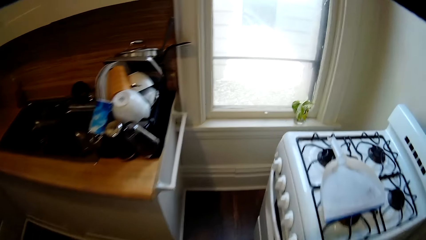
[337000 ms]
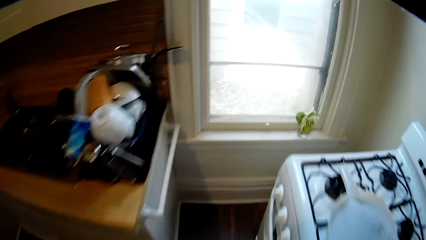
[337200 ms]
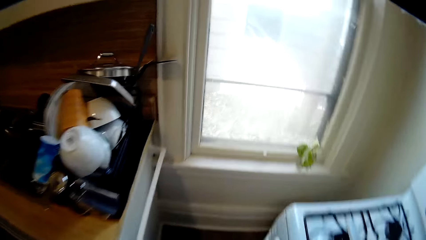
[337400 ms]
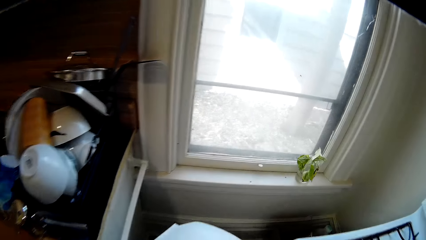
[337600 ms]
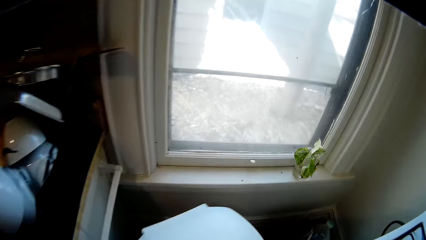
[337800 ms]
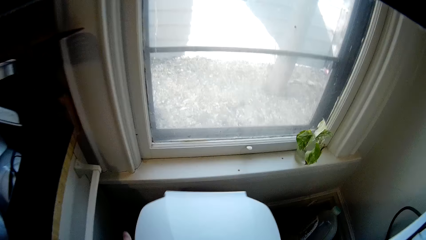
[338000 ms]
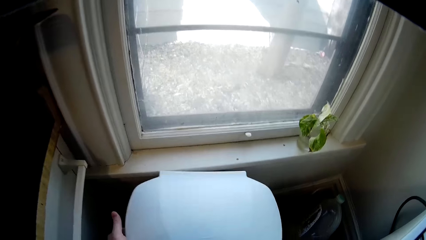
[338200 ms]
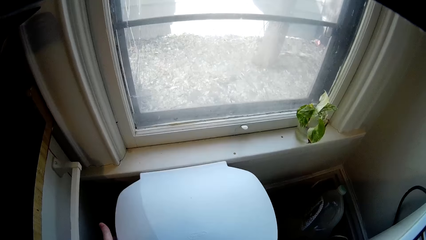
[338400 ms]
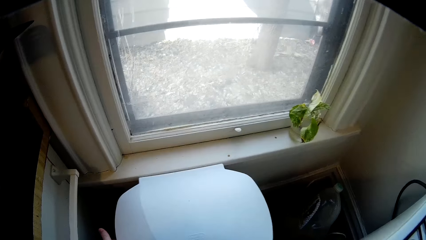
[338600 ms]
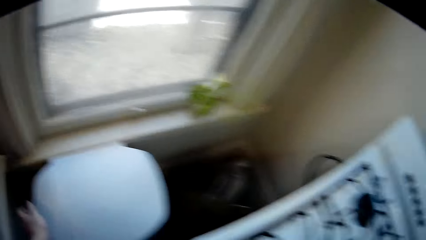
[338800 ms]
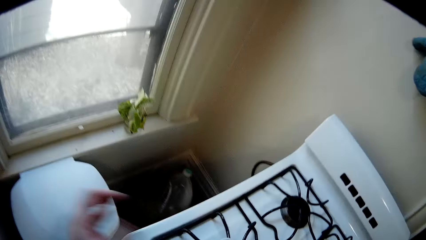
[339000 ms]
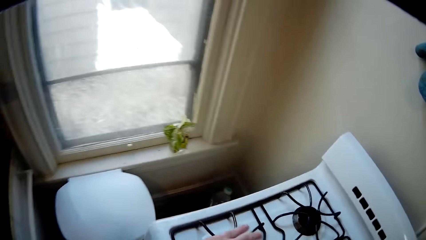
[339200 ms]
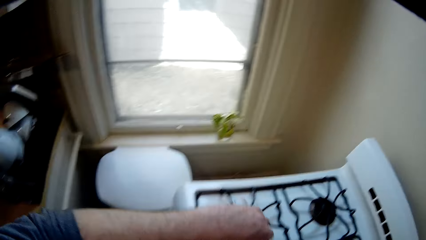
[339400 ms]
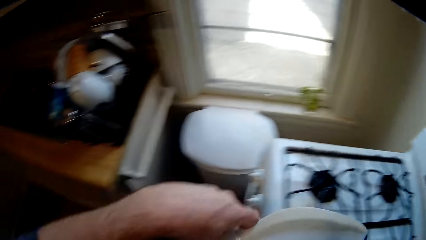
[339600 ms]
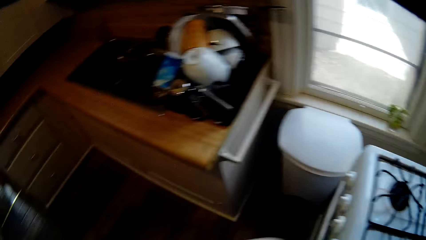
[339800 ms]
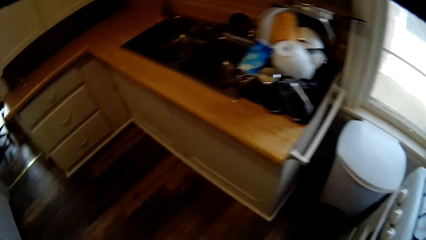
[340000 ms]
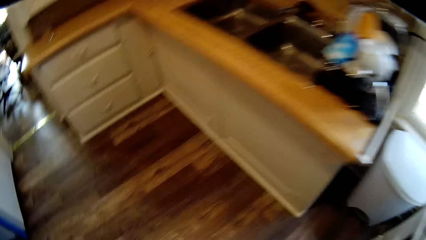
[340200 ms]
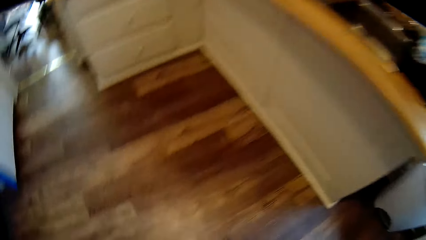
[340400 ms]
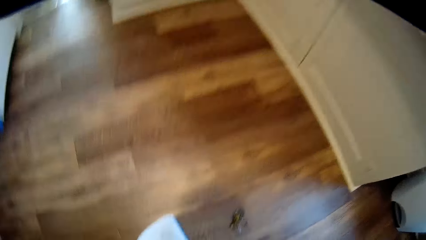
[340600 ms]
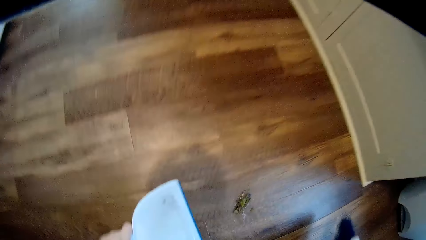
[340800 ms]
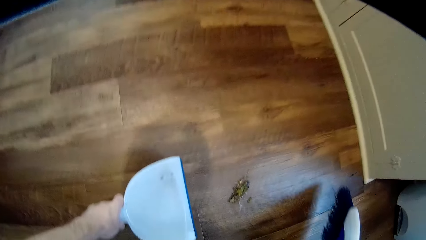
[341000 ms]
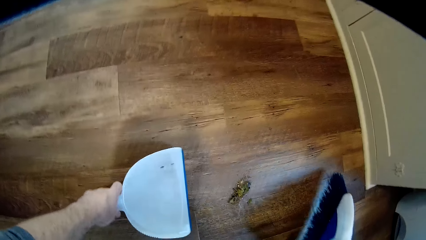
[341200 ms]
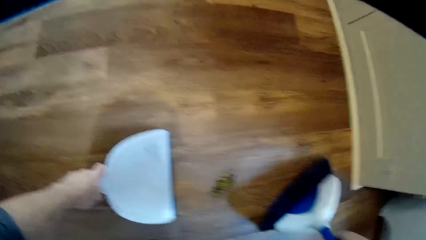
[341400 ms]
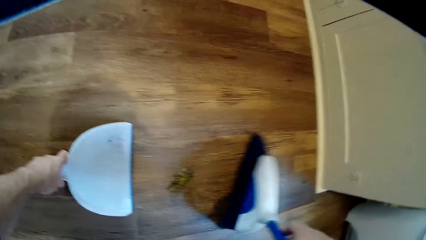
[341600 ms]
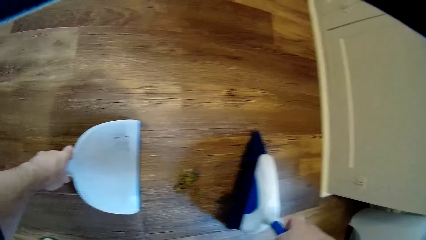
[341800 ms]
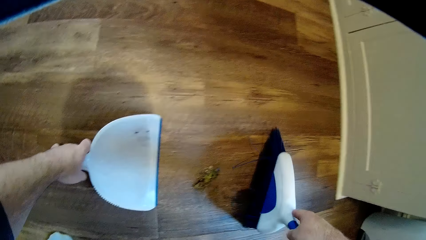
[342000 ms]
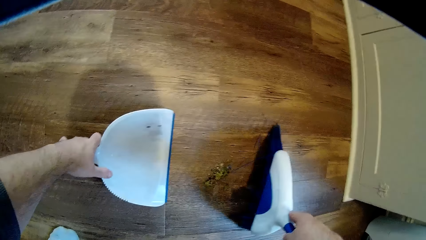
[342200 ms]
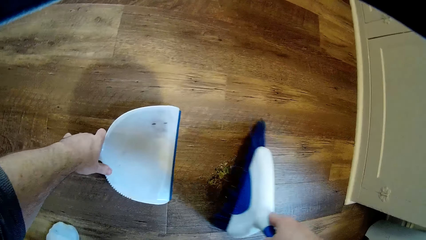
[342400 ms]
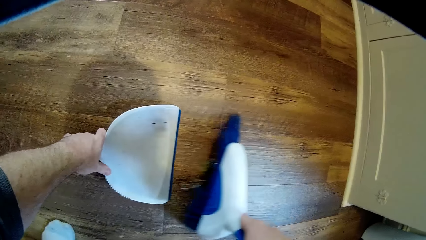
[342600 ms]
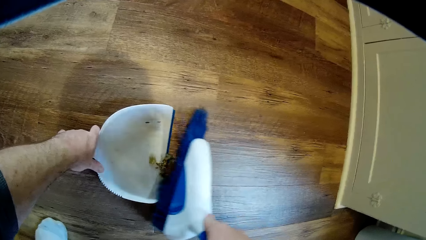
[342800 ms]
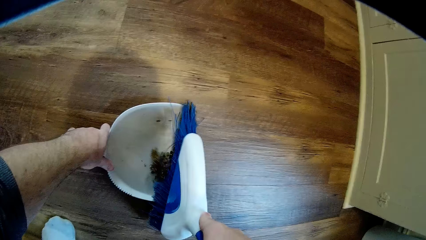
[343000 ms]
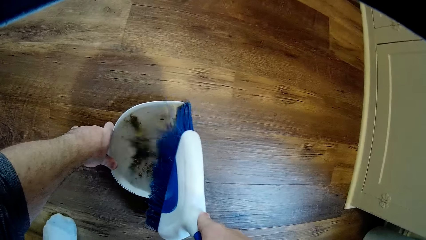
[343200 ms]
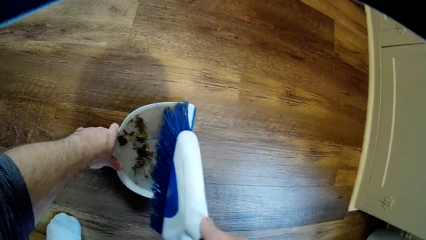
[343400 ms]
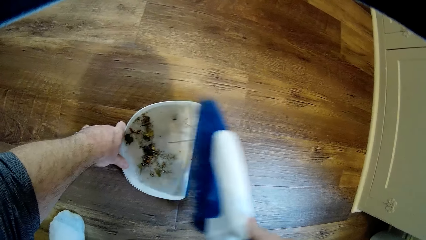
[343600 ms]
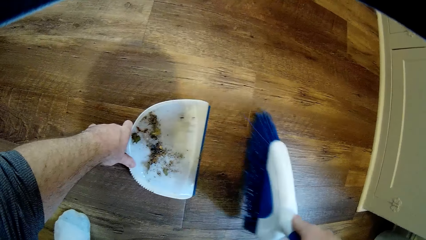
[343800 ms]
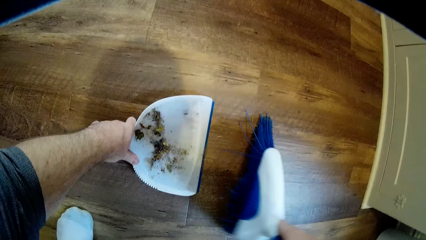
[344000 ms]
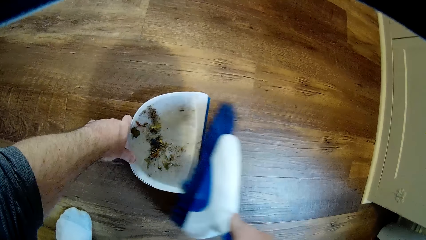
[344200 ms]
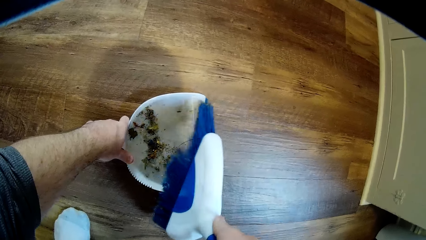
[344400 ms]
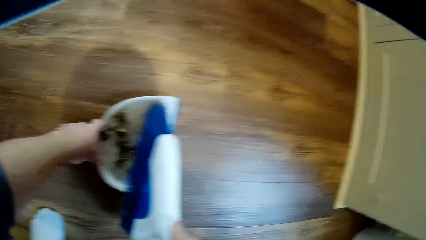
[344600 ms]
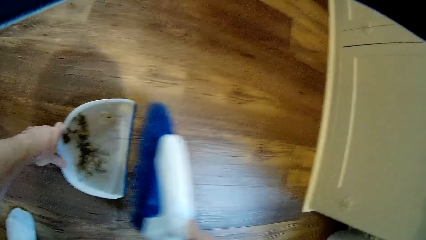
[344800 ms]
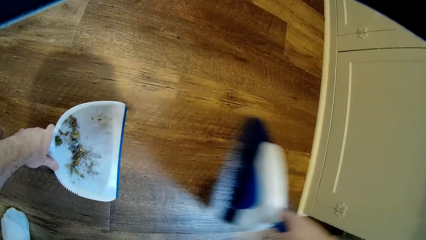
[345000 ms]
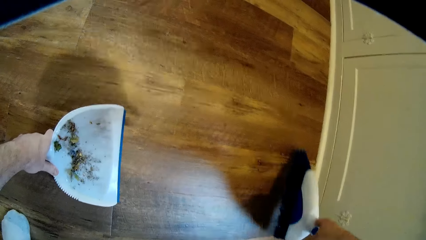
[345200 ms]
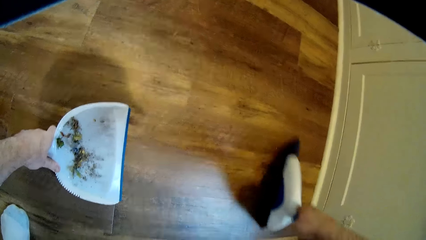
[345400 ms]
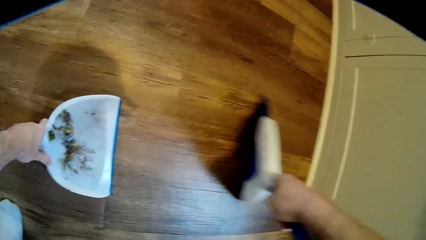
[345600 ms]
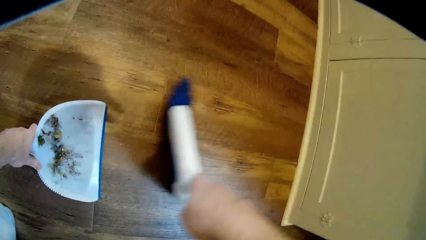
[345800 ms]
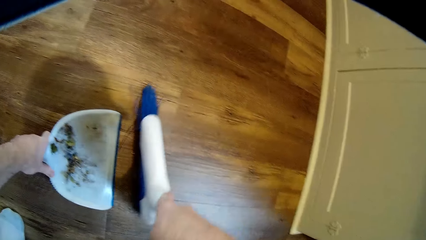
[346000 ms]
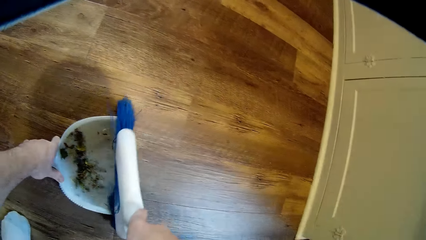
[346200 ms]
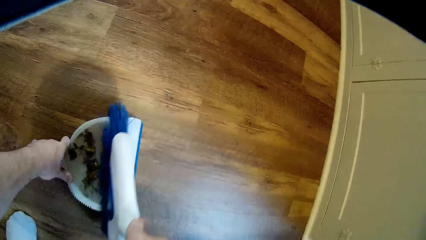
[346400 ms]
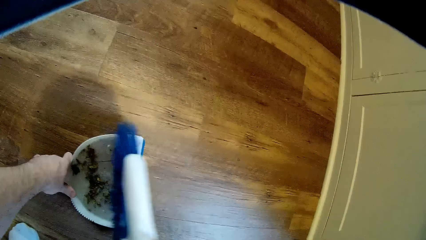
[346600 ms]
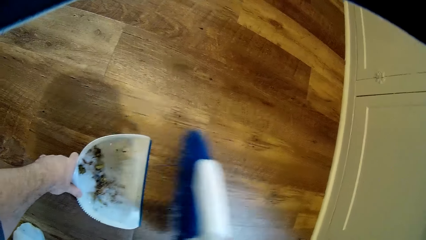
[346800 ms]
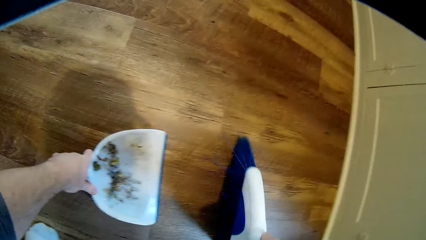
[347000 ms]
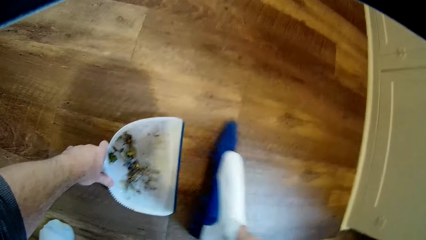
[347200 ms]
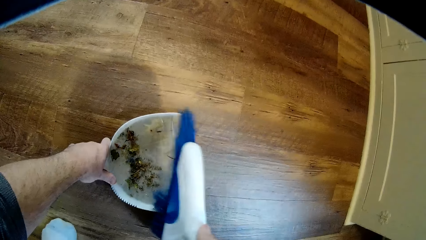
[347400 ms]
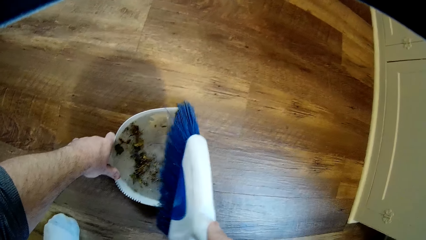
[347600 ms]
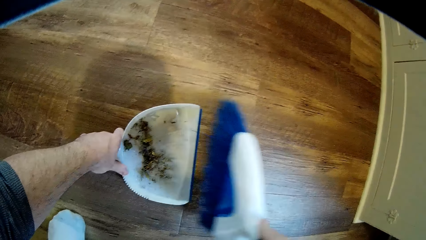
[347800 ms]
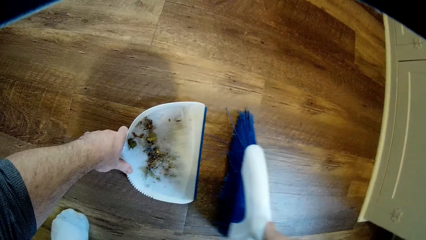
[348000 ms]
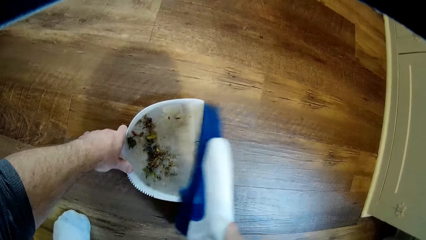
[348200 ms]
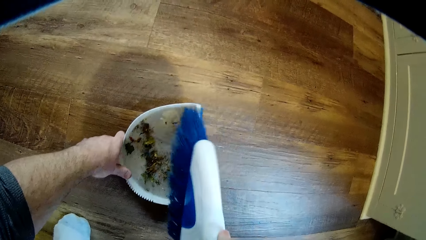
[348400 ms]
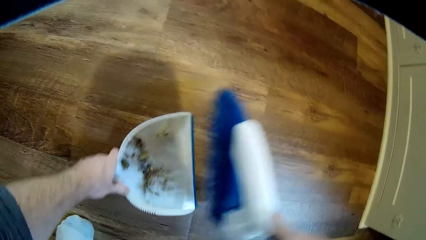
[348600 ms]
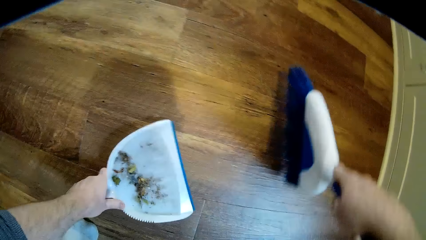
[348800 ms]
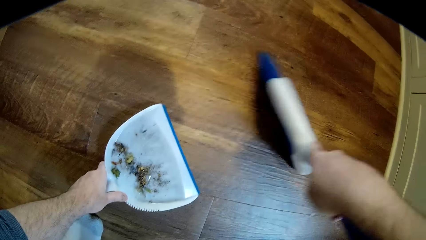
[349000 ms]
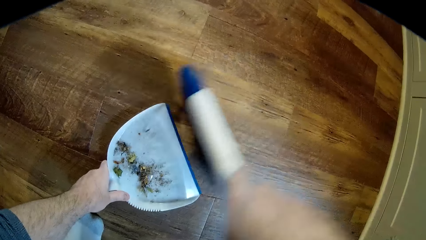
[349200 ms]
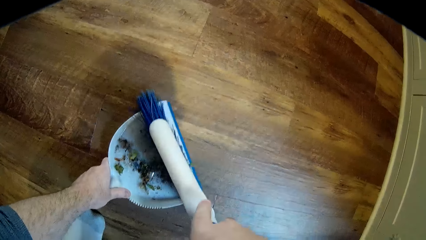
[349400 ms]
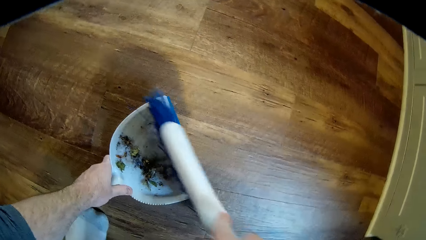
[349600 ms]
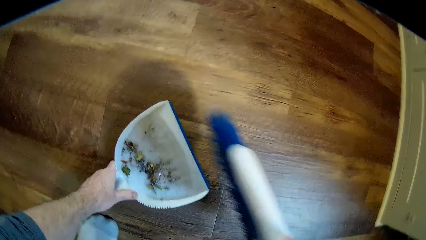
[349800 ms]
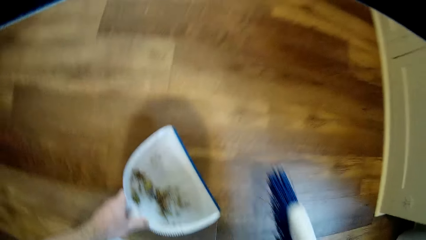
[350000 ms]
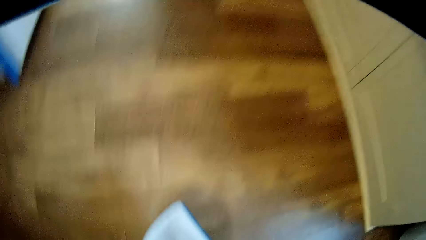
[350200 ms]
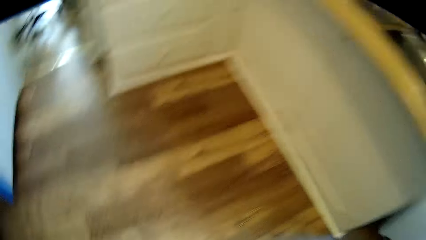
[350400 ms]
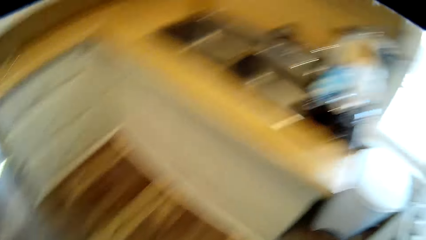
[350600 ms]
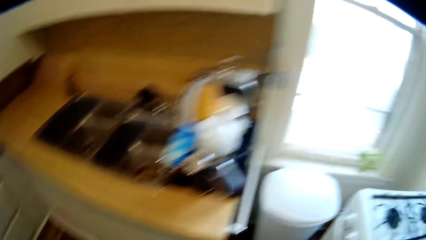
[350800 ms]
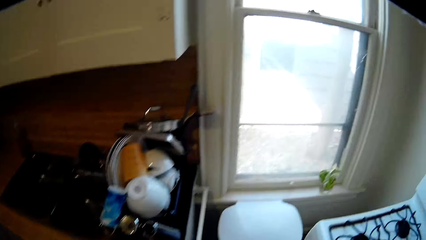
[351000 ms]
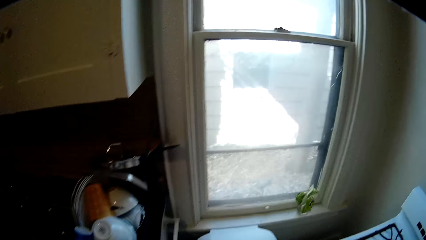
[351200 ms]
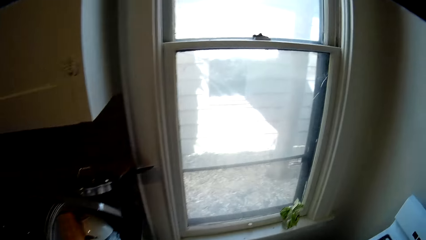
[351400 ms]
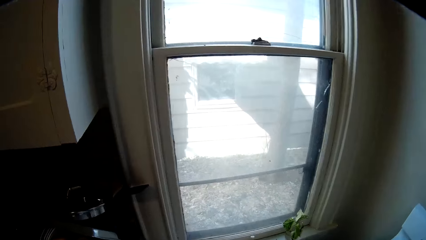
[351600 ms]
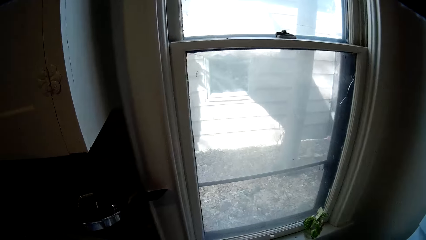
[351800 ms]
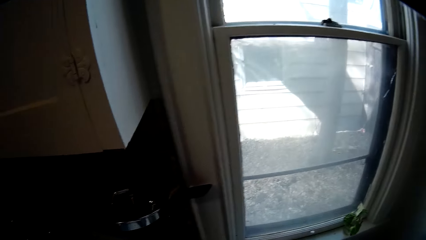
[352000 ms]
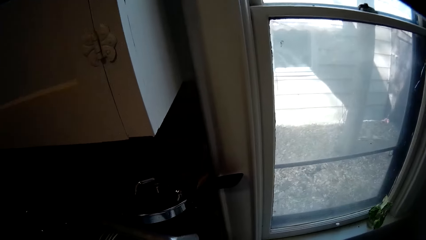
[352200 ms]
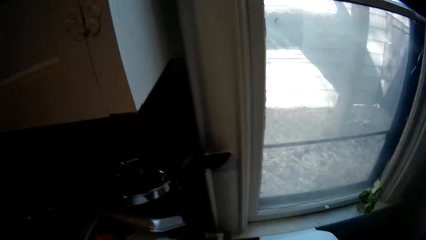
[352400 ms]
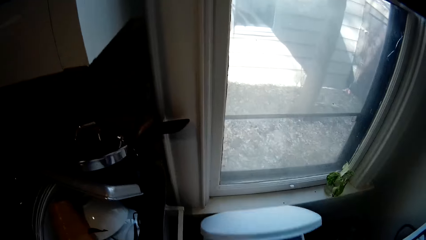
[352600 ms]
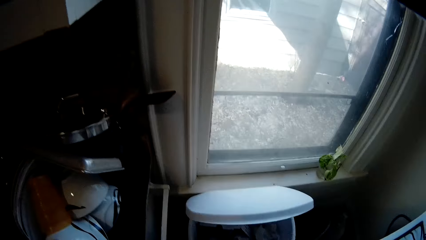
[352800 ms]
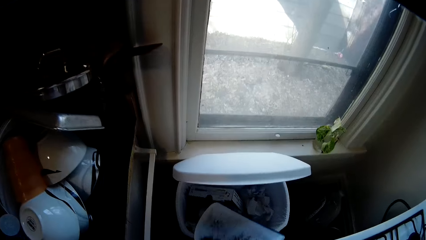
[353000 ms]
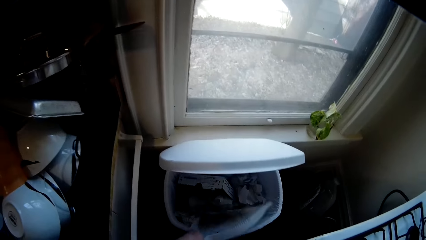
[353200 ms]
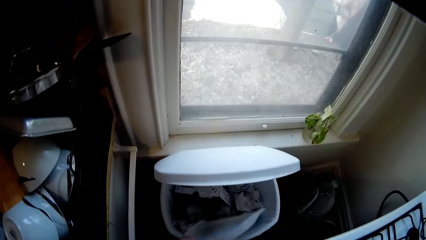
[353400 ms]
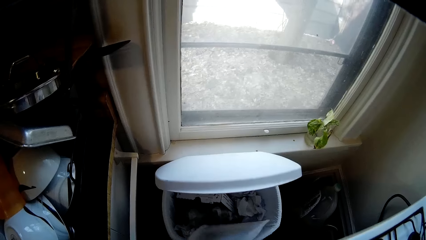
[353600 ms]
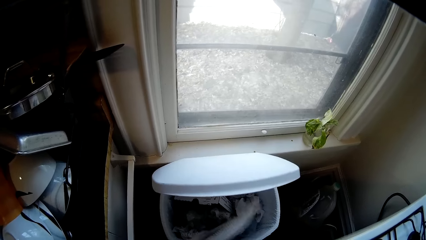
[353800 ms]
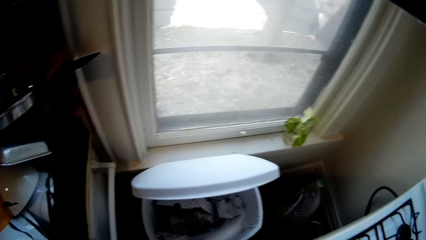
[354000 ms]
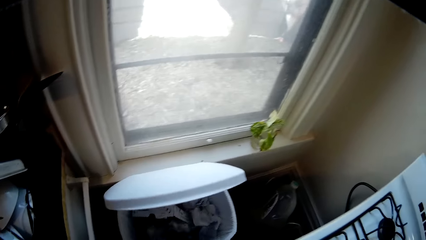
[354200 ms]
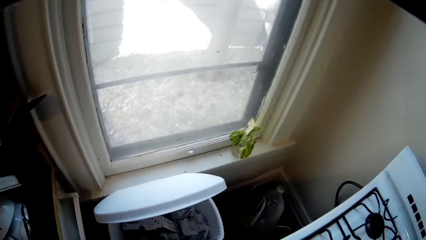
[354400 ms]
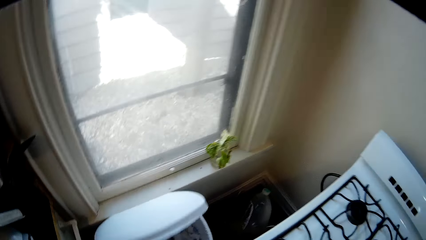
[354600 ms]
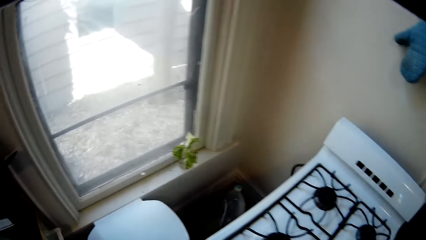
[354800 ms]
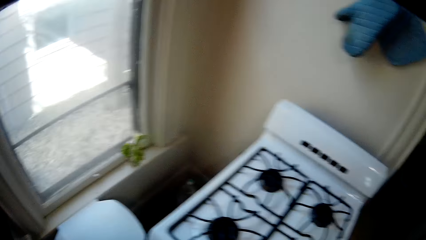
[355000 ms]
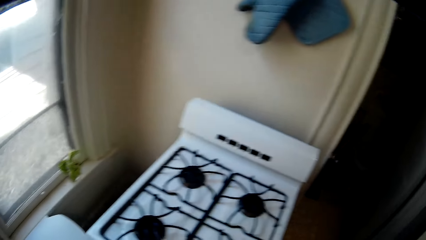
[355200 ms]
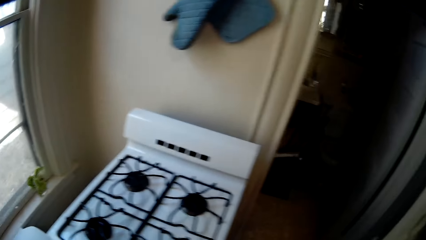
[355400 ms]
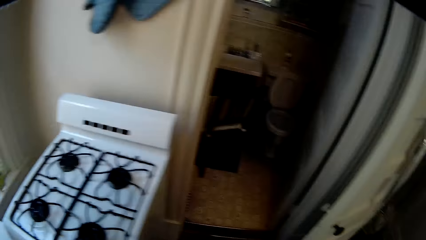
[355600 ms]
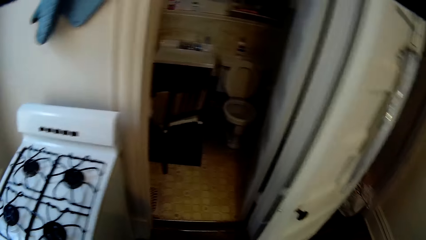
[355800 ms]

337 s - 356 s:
The camera wearer puts the dust bin next to the cooker on the floor. They pick the dust pan on the cooker. They collect the dirt using a broom and the dust pan, in the dust pan. They put the dirt in the dust bin.
